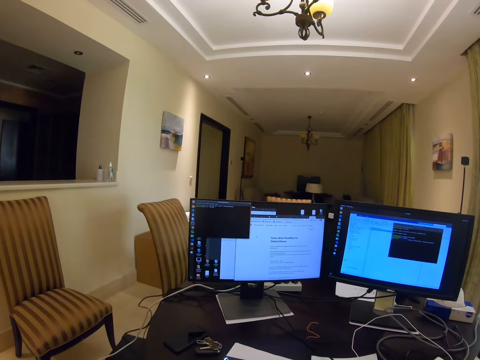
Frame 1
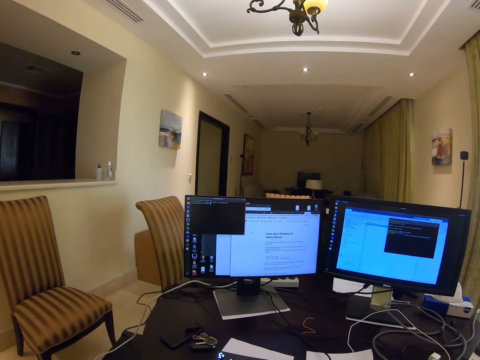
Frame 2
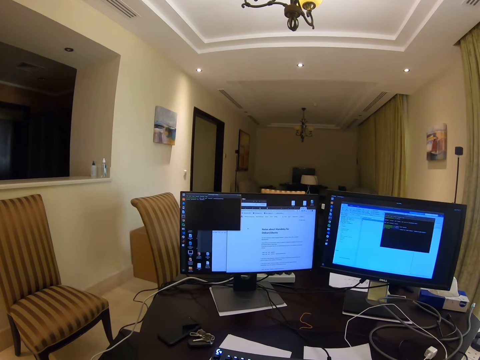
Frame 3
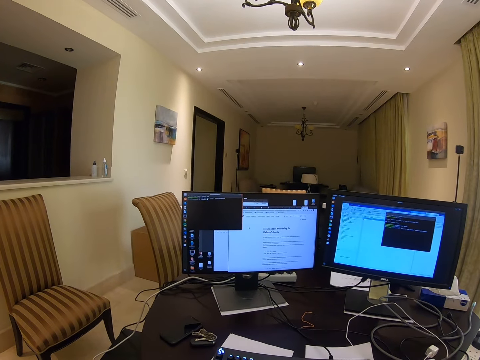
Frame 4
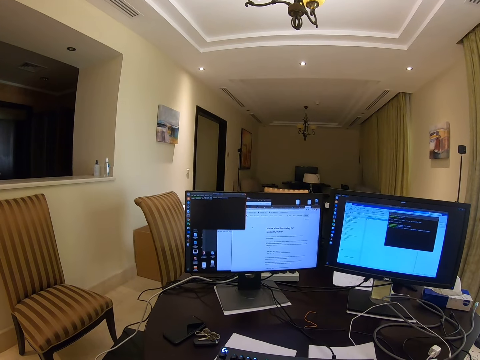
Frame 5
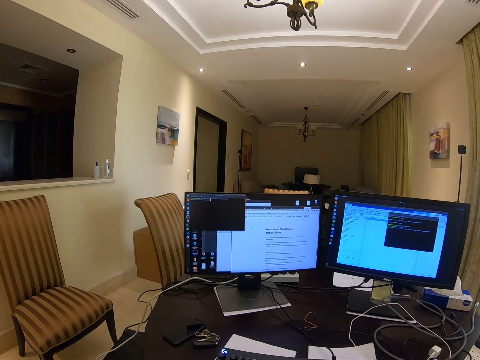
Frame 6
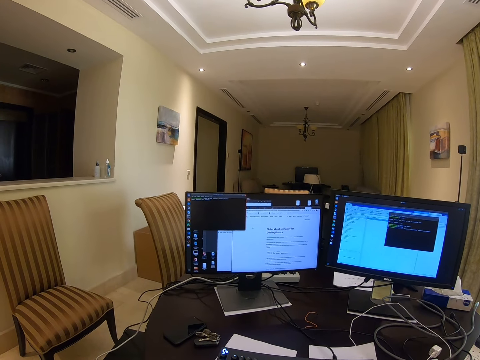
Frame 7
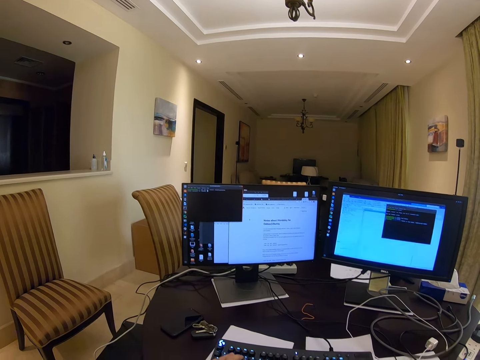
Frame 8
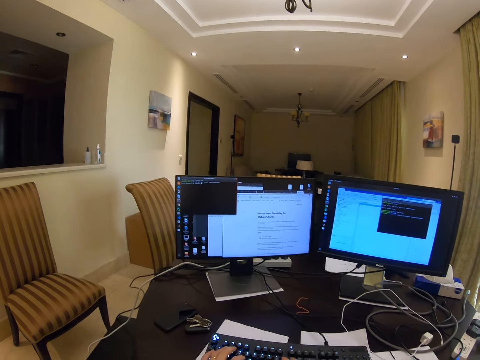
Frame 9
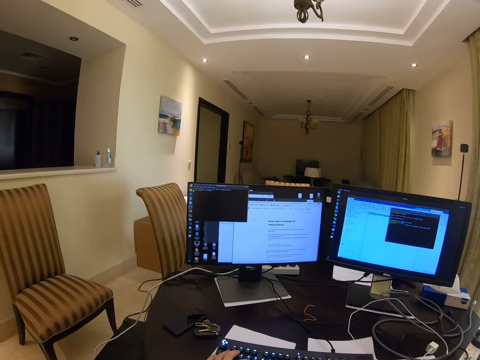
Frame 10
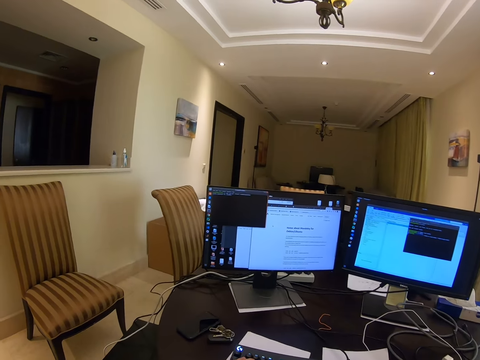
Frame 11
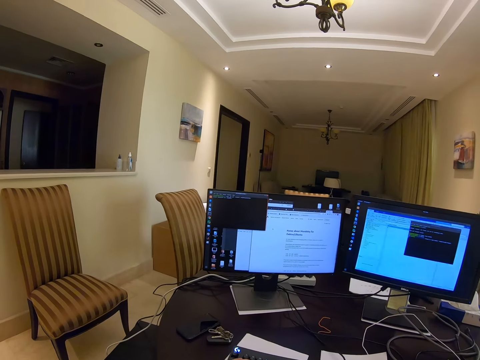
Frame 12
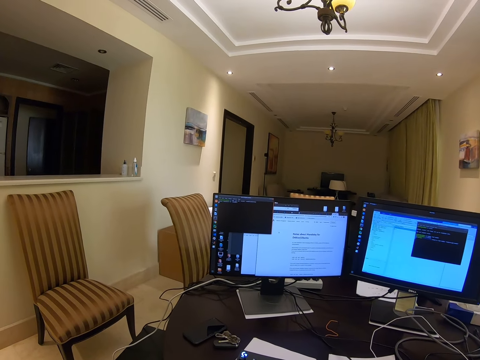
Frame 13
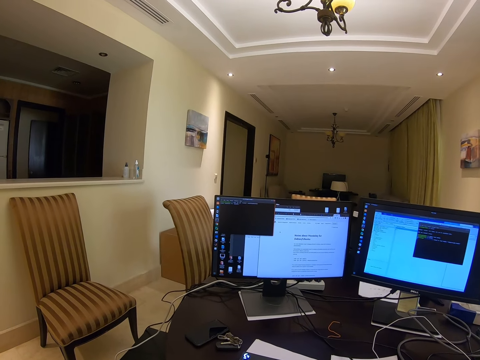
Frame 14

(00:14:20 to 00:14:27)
The camera wearer looks at the background.

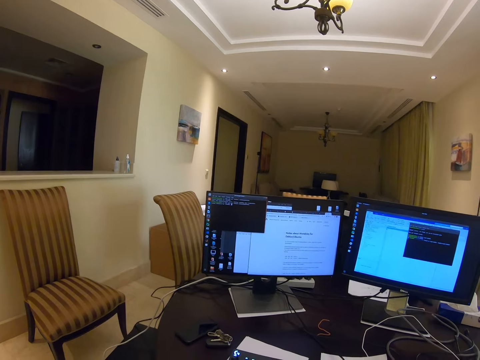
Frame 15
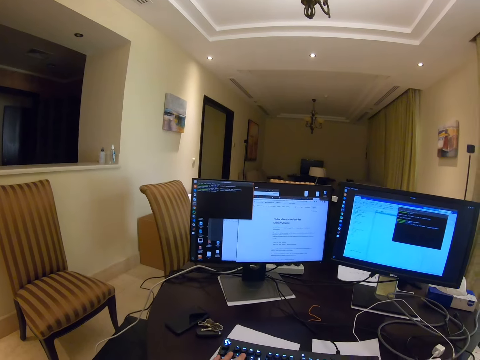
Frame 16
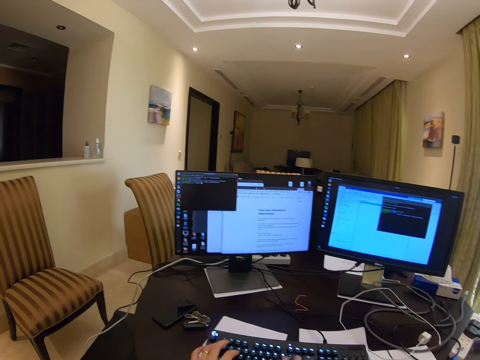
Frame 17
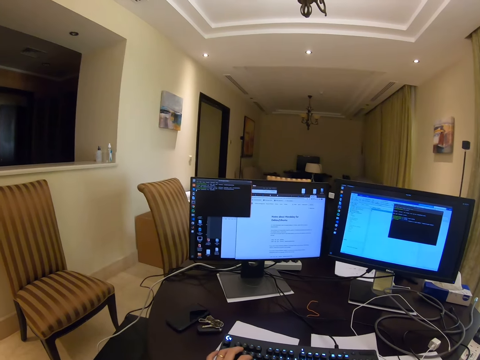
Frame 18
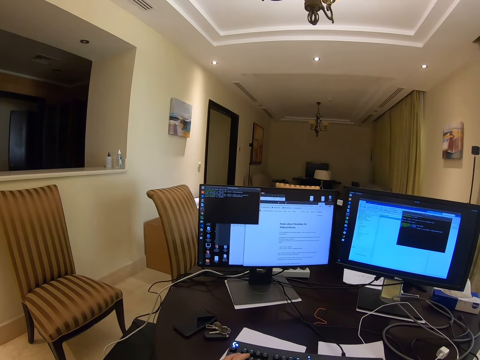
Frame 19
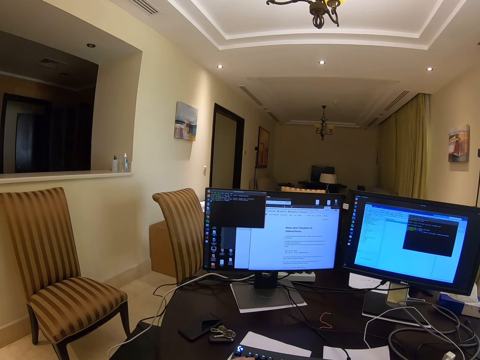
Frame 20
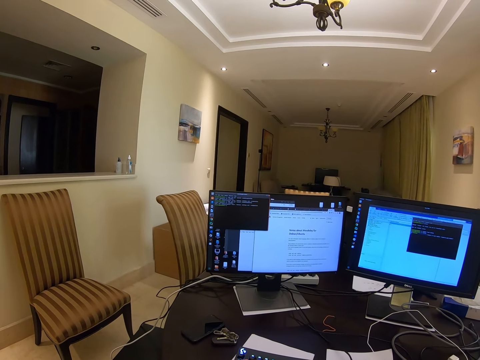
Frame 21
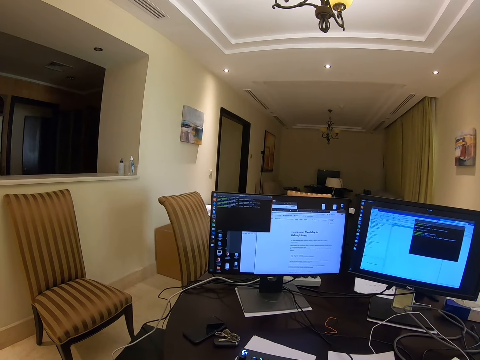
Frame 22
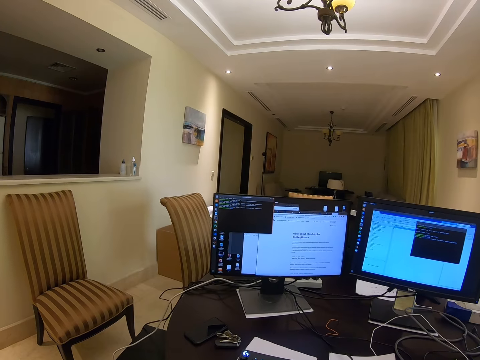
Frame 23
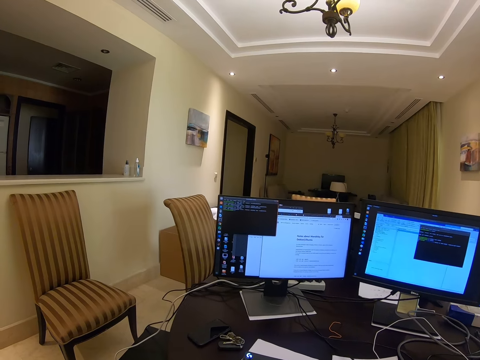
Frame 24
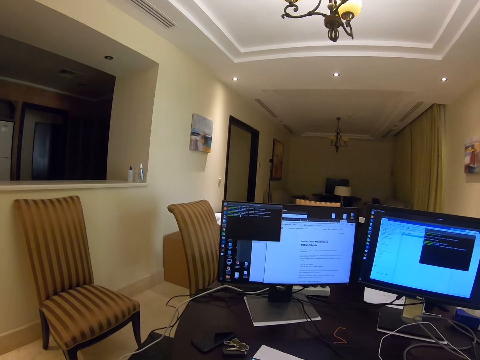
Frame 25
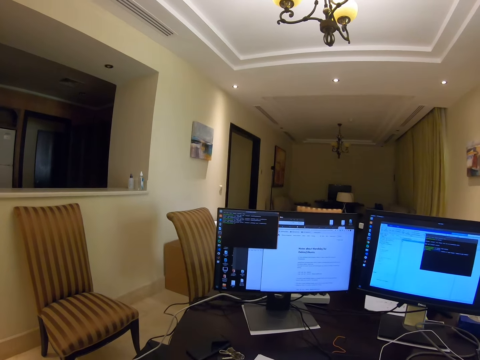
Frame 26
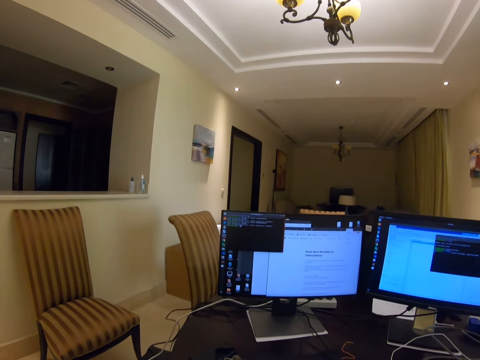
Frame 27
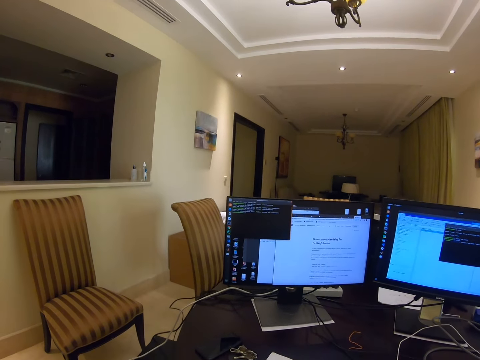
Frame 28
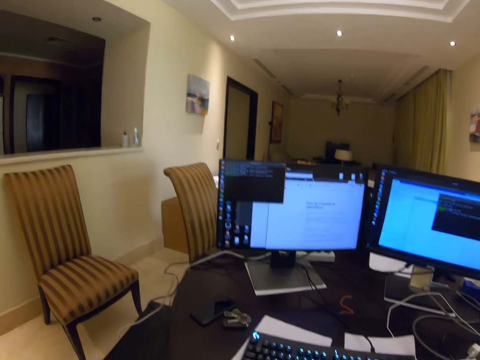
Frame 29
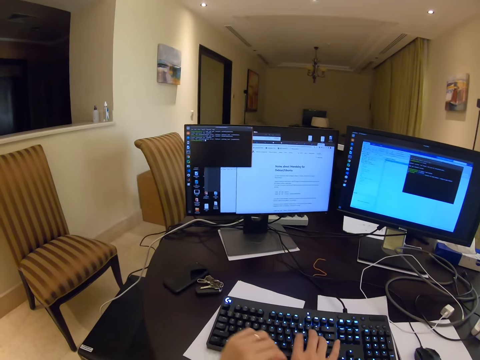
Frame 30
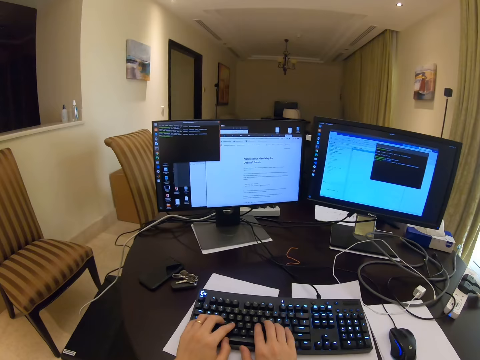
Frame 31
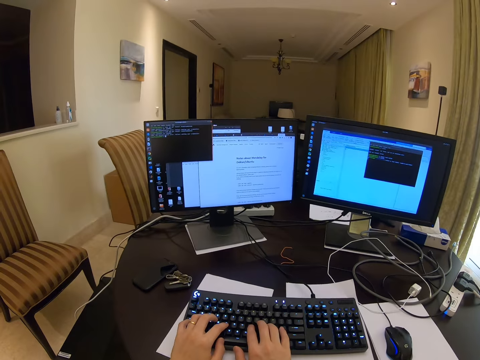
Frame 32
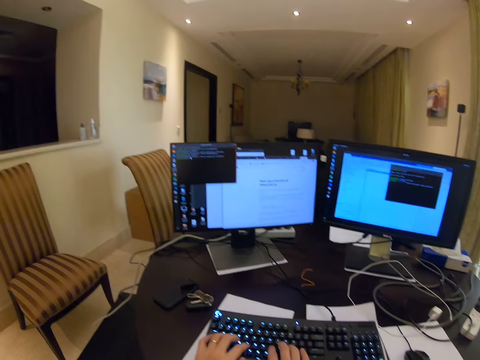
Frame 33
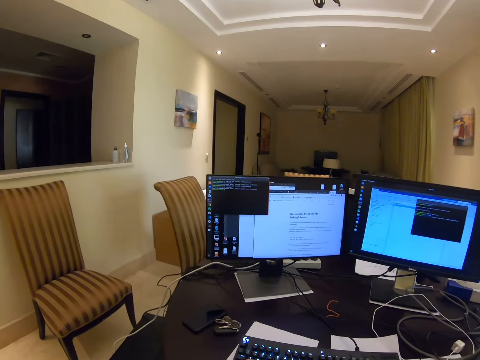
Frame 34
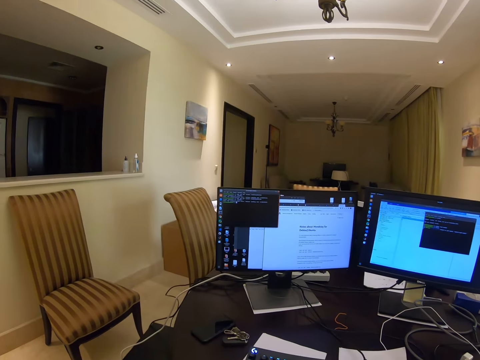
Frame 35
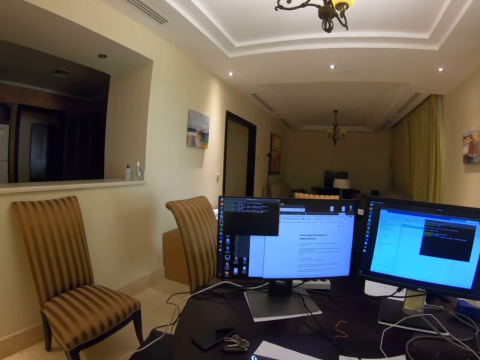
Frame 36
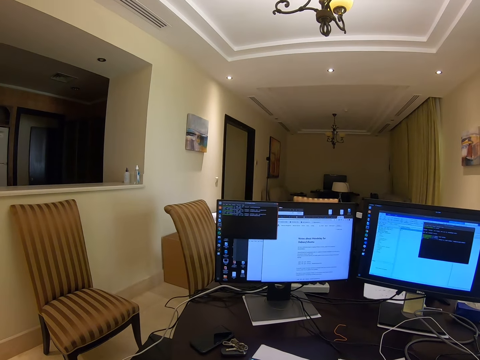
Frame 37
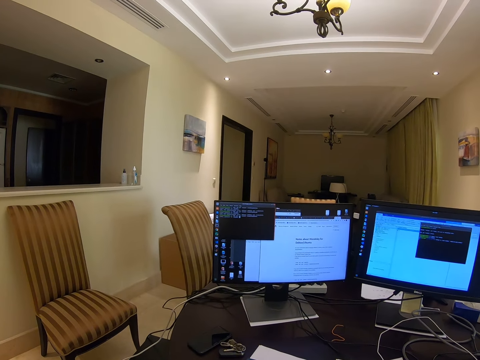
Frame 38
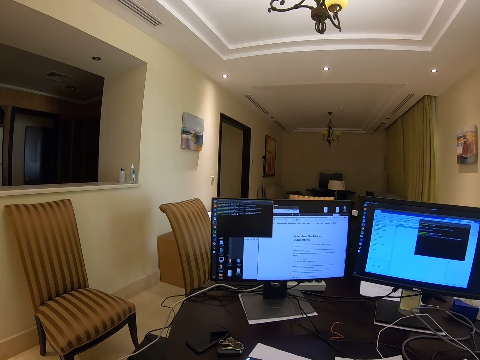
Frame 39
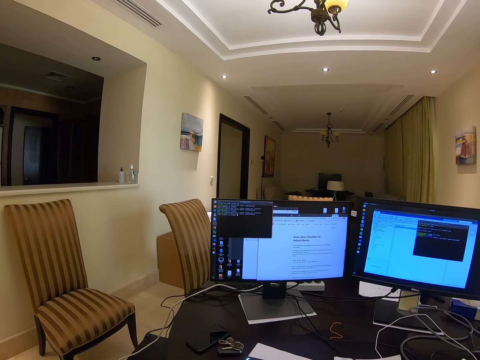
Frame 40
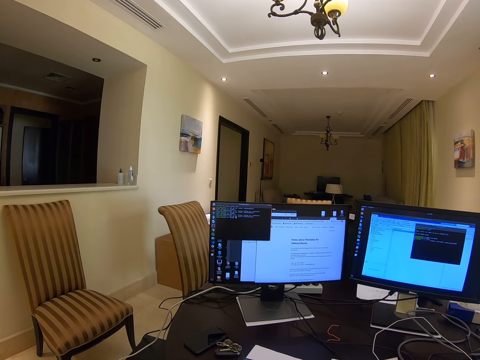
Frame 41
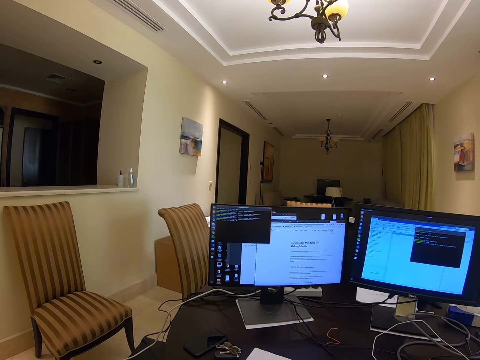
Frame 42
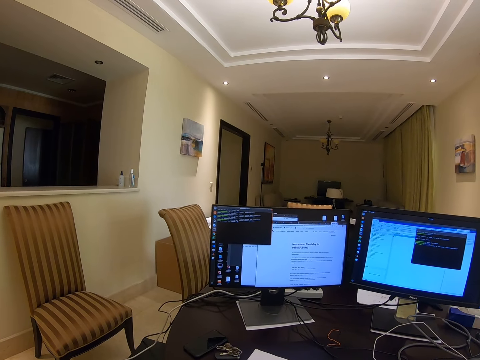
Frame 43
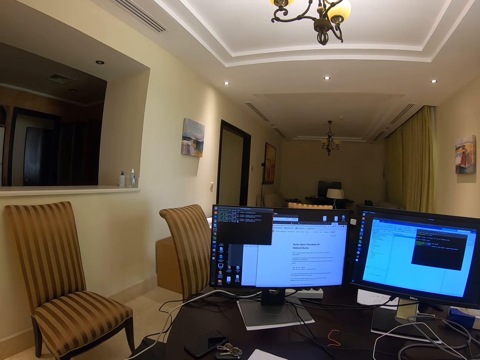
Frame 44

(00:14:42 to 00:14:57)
The camera wearer types using the keyboard. They type using two hands in the keyboard. They look at the background.

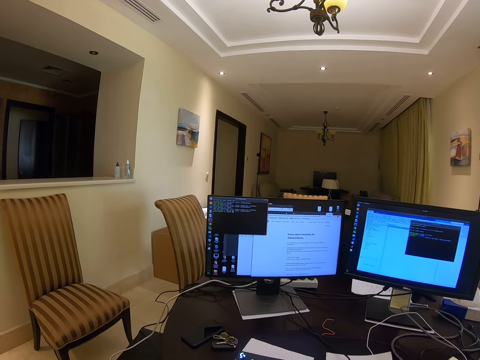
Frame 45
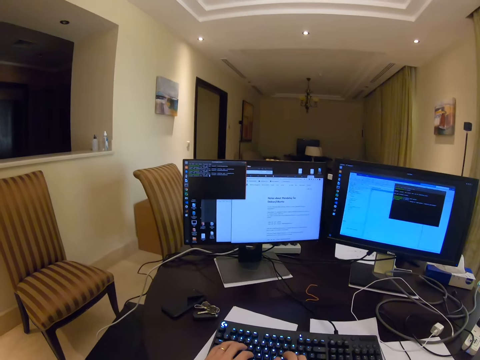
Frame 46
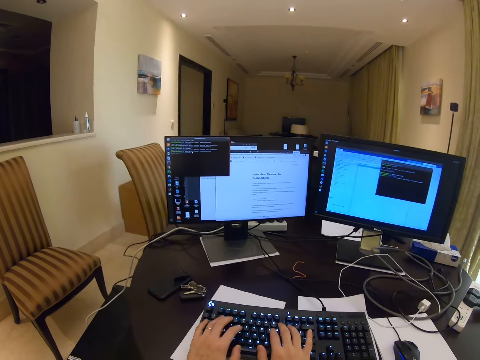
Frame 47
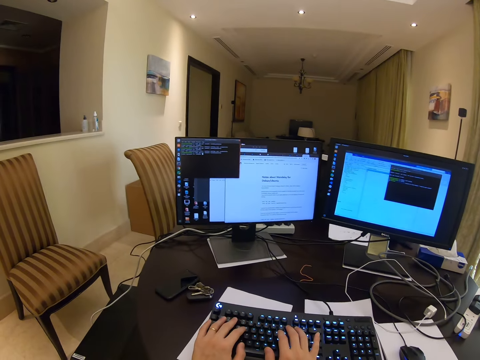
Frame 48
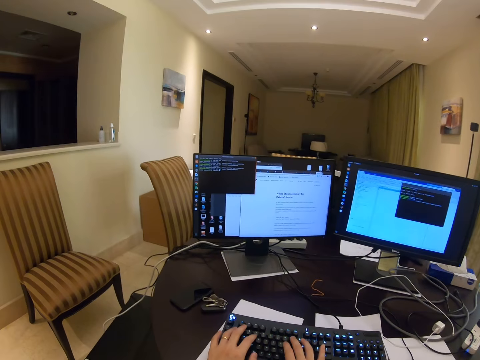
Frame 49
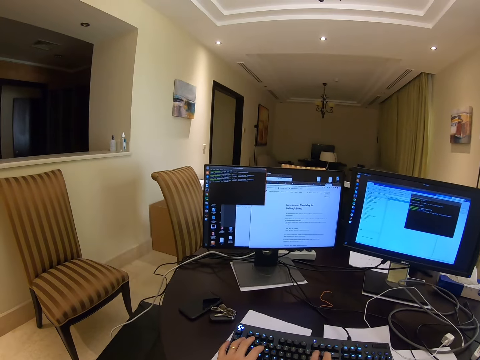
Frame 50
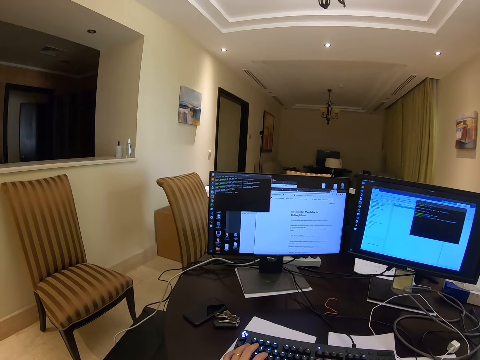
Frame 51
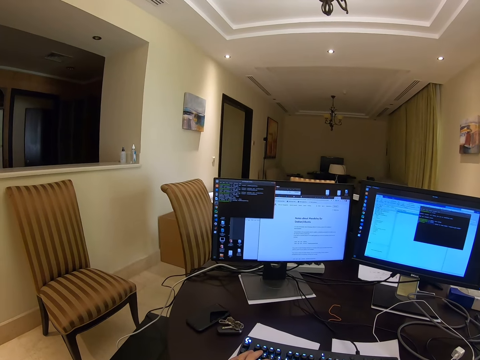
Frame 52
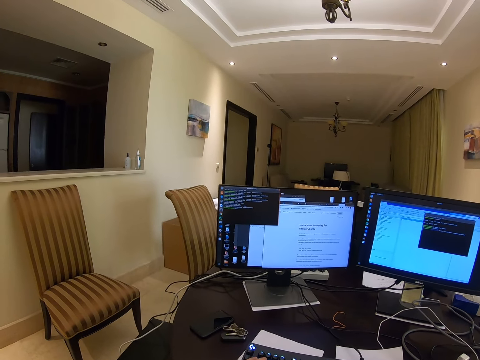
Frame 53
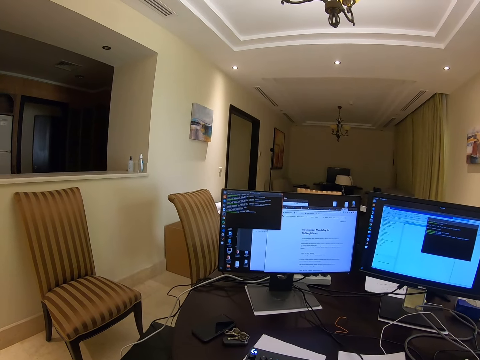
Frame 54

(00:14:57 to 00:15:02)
The camera wearer types using two hands in the keyboard. They look at the background.
